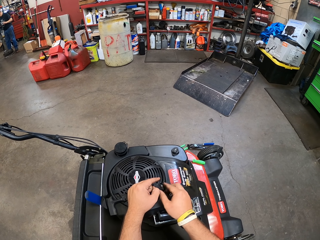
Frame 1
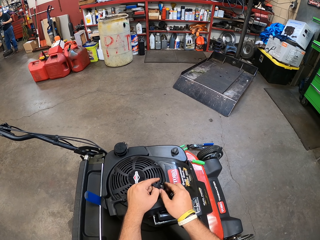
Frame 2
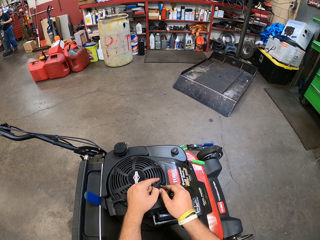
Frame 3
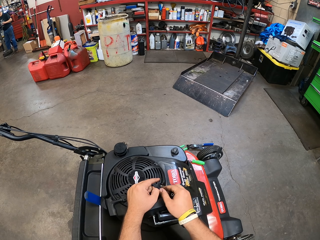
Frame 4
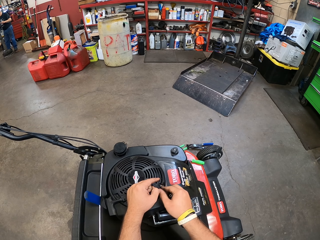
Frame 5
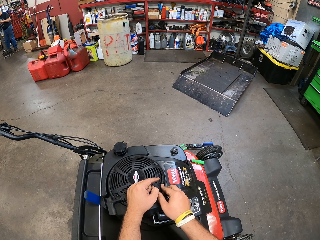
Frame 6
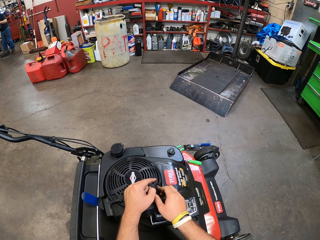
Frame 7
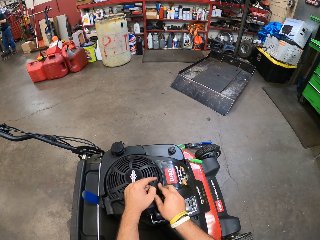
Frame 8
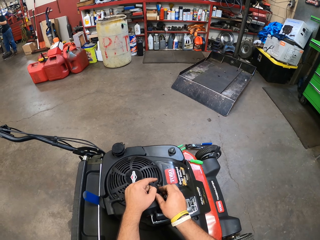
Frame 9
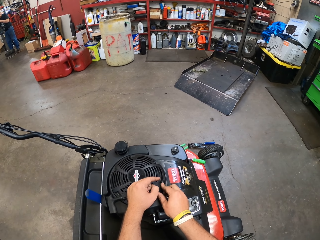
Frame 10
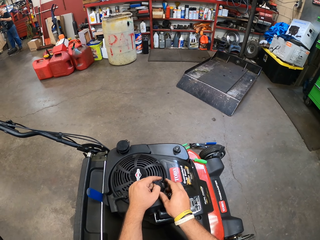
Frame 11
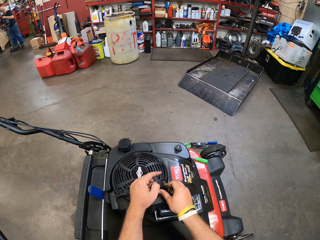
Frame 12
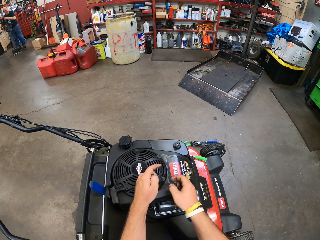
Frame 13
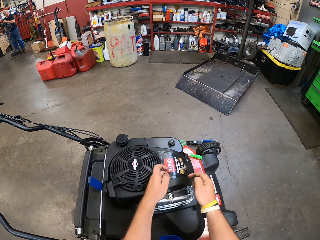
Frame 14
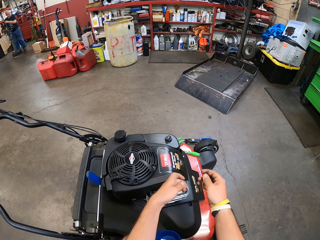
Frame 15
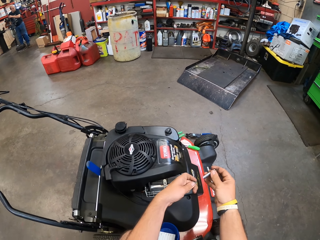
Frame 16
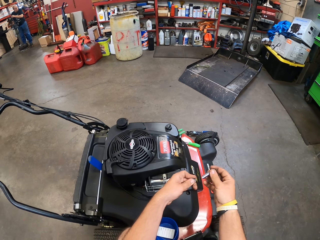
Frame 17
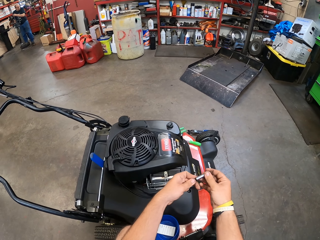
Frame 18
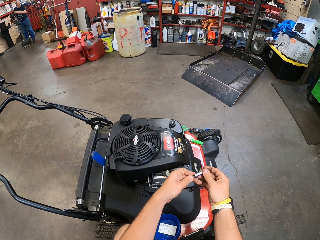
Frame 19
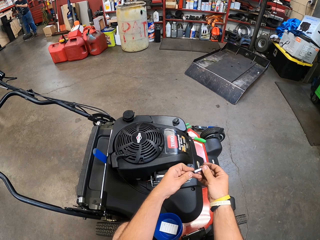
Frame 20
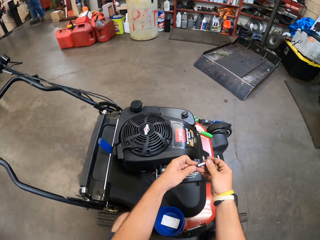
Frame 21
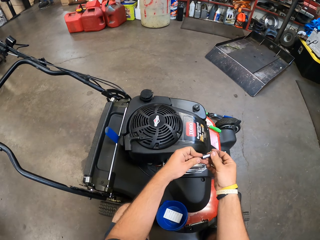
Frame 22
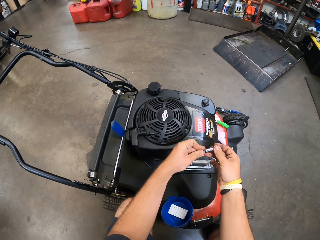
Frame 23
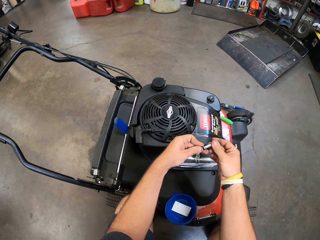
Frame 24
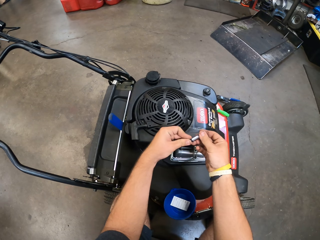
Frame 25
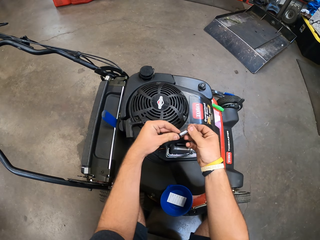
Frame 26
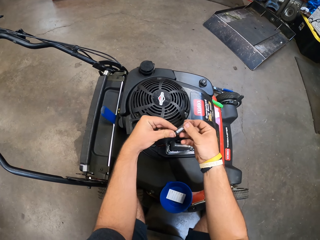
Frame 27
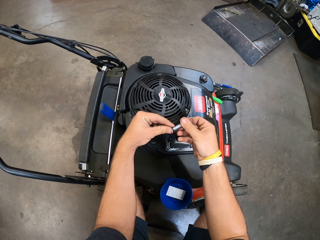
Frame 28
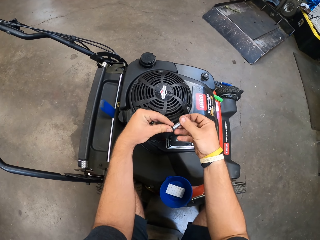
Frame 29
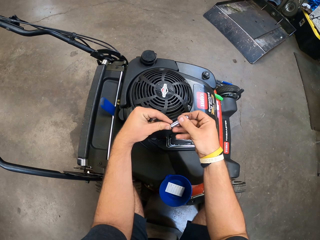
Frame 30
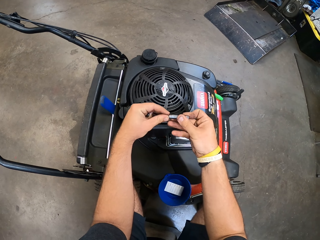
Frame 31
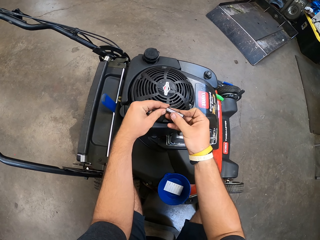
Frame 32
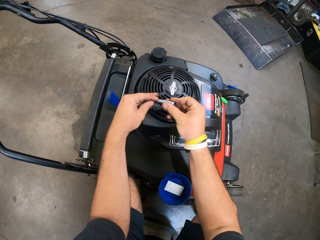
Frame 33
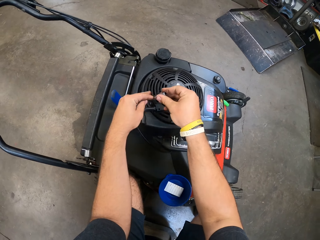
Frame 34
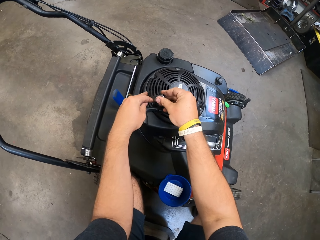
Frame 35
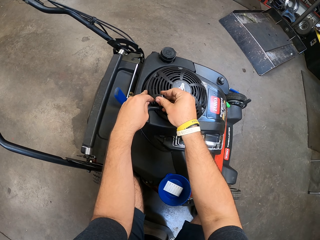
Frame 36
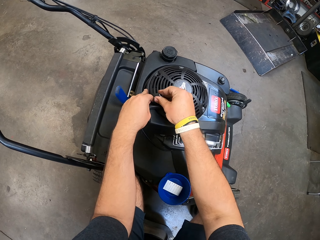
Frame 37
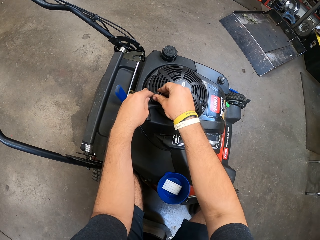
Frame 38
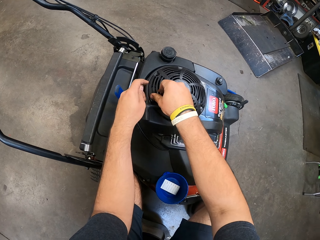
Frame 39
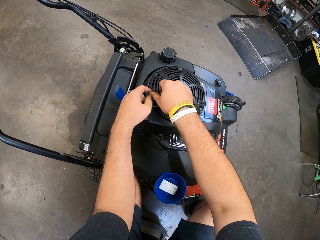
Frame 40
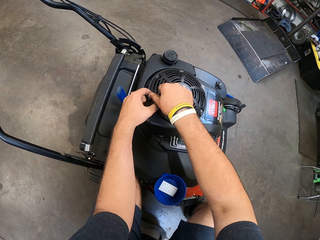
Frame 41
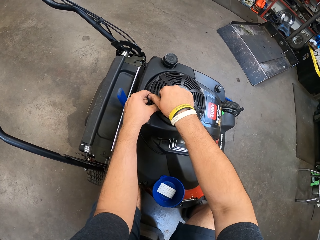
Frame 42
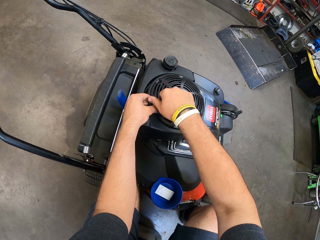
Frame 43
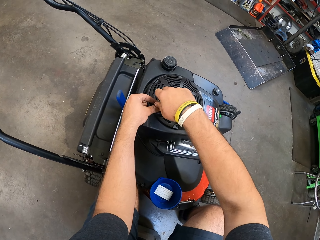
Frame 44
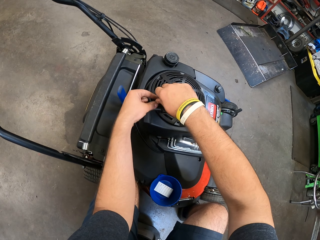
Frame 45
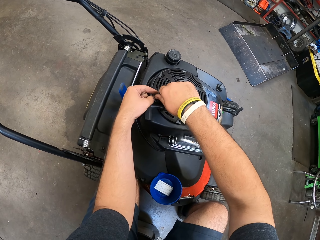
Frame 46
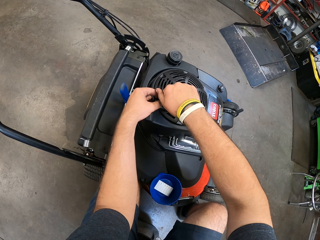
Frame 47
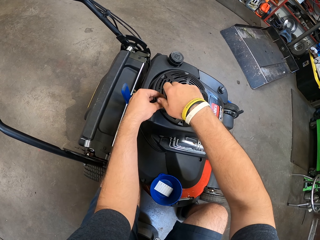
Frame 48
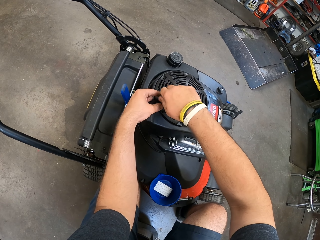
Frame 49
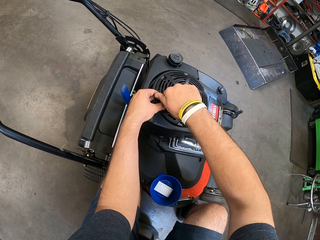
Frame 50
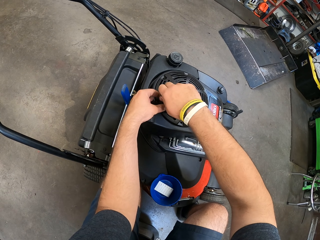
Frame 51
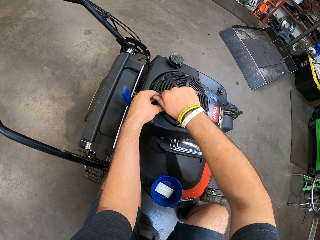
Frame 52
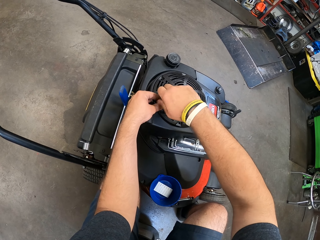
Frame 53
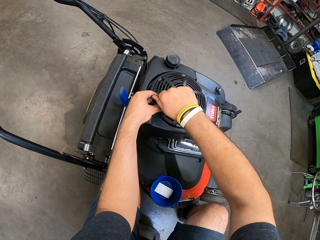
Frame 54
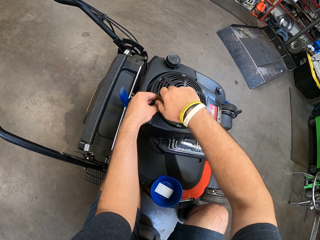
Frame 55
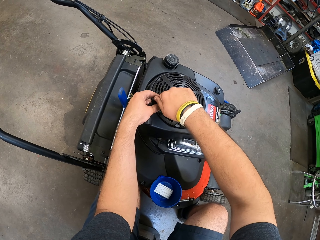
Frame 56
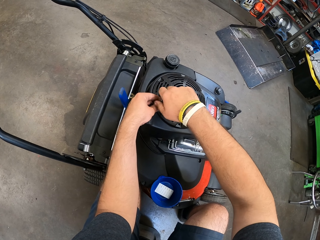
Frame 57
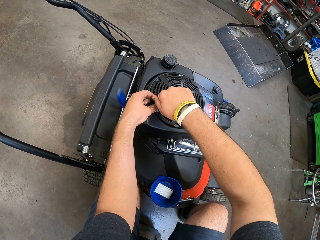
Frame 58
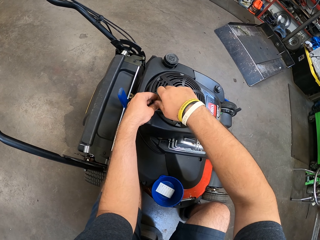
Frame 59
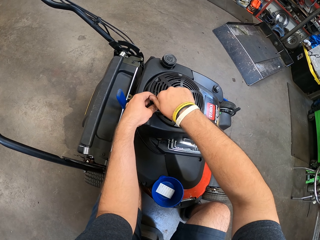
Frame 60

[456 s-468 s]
The camera wearer fixes the nuts together. They fix the nut into the engine.

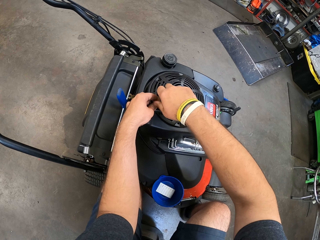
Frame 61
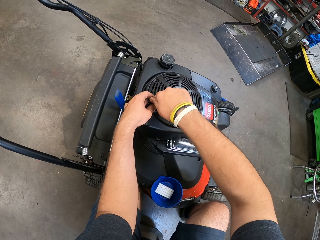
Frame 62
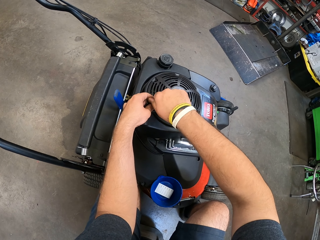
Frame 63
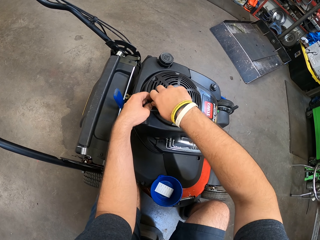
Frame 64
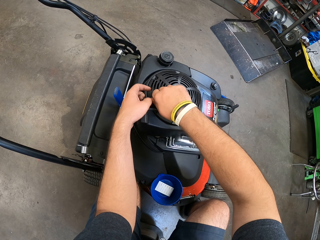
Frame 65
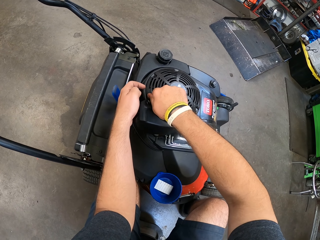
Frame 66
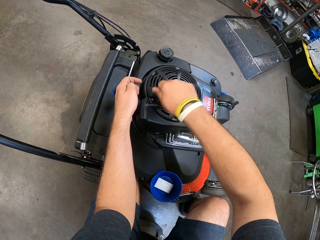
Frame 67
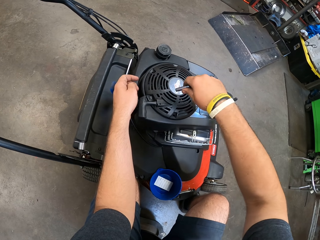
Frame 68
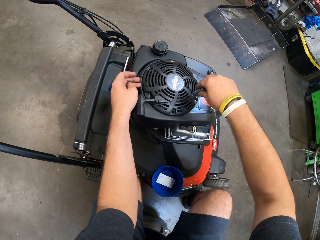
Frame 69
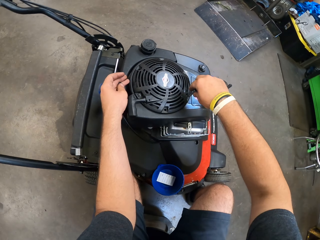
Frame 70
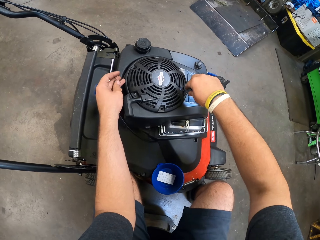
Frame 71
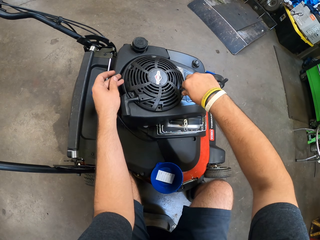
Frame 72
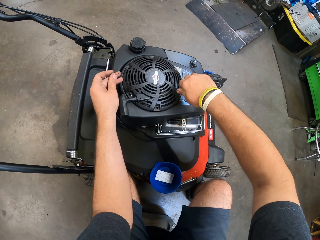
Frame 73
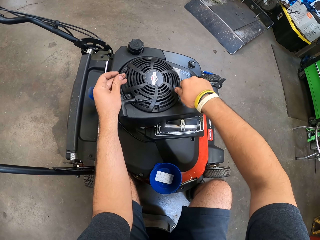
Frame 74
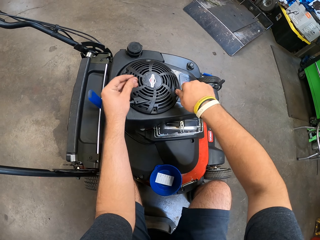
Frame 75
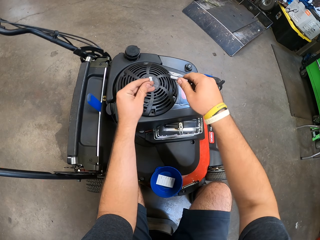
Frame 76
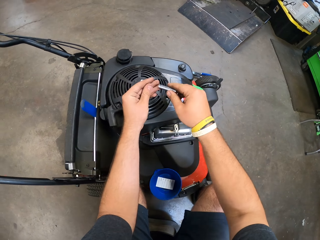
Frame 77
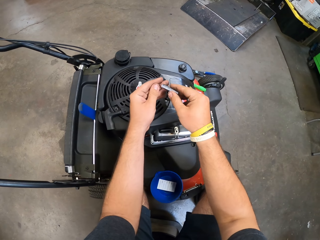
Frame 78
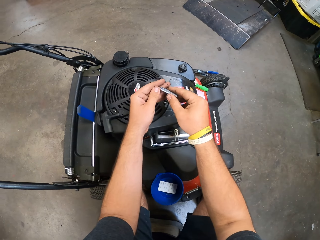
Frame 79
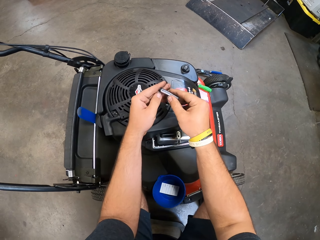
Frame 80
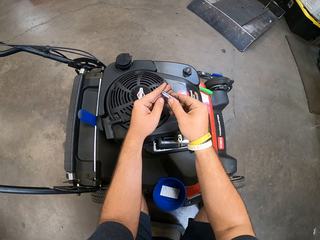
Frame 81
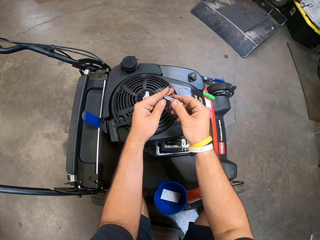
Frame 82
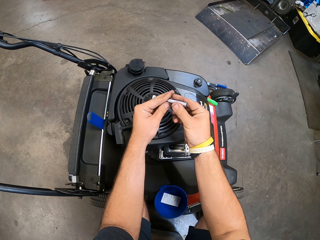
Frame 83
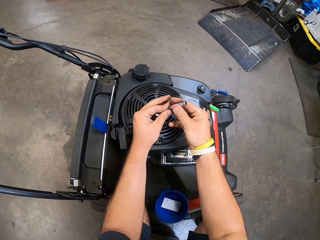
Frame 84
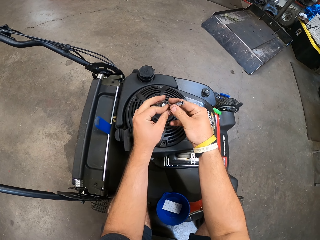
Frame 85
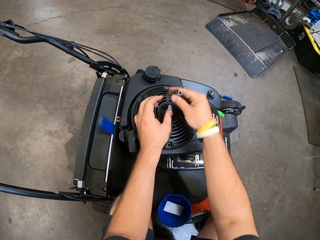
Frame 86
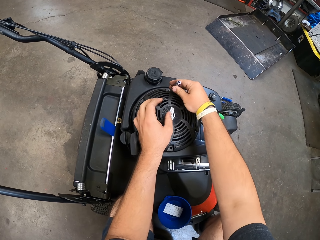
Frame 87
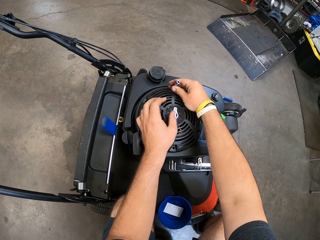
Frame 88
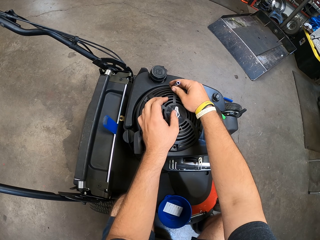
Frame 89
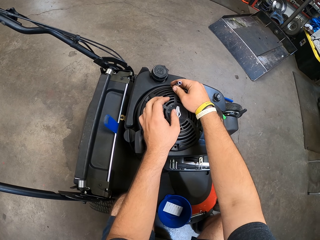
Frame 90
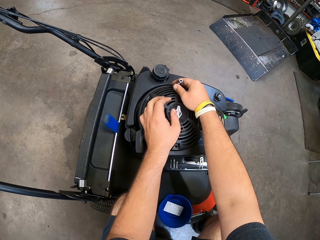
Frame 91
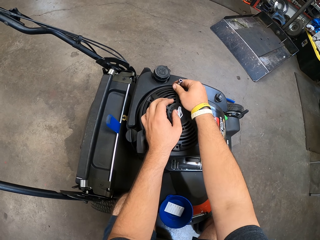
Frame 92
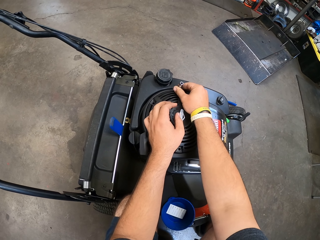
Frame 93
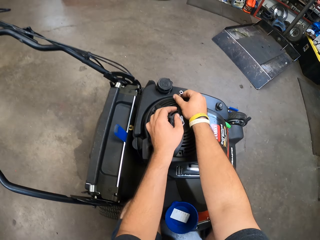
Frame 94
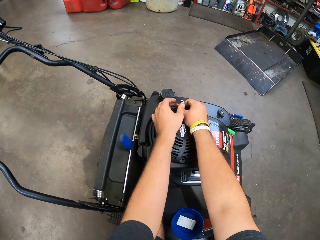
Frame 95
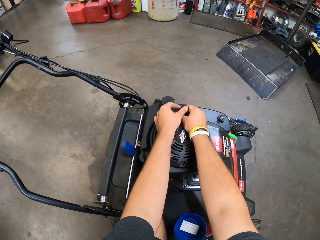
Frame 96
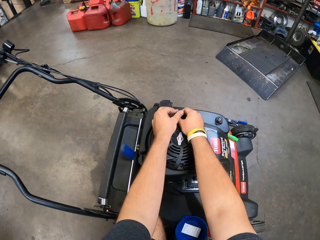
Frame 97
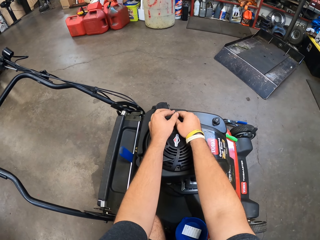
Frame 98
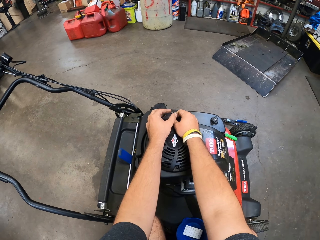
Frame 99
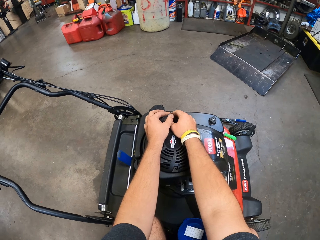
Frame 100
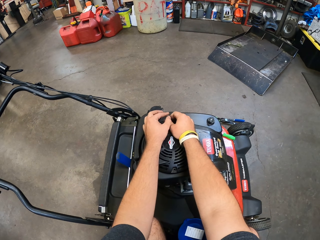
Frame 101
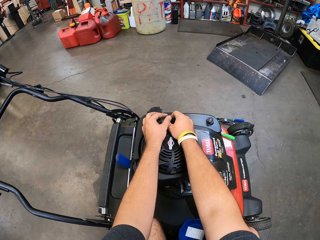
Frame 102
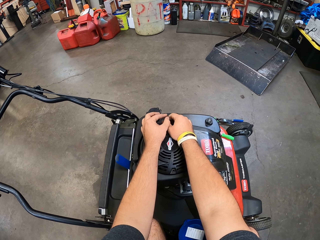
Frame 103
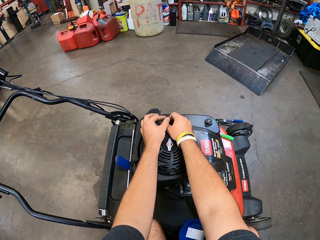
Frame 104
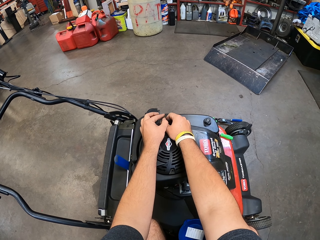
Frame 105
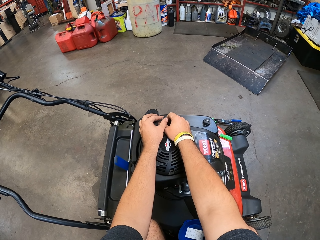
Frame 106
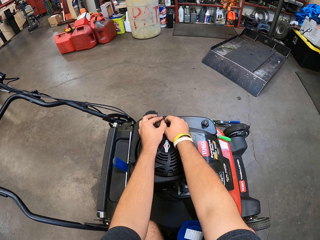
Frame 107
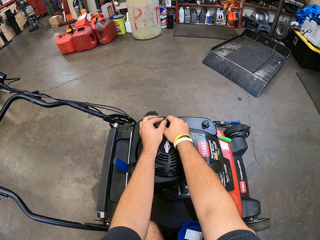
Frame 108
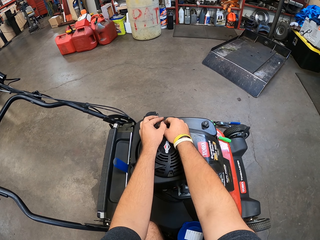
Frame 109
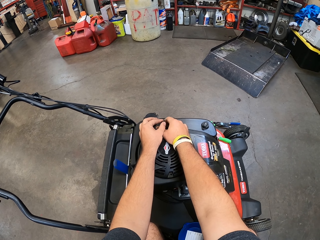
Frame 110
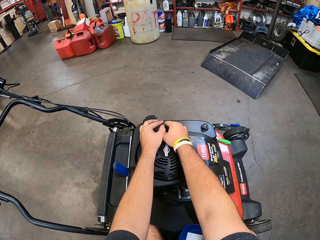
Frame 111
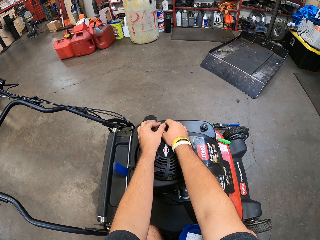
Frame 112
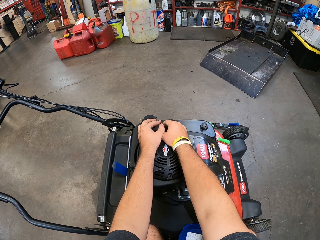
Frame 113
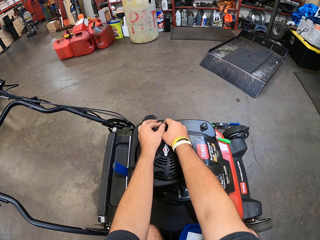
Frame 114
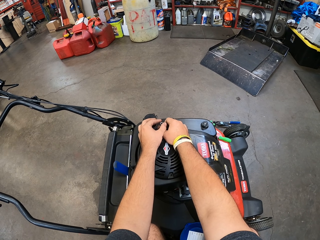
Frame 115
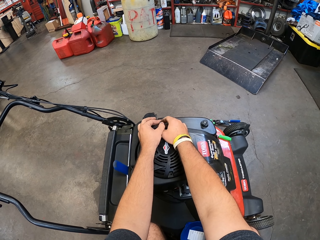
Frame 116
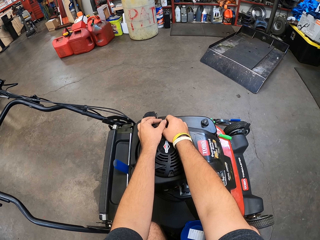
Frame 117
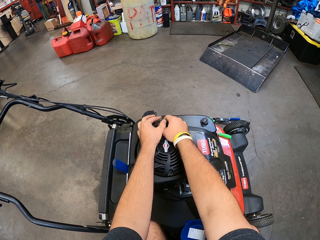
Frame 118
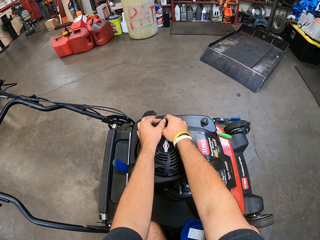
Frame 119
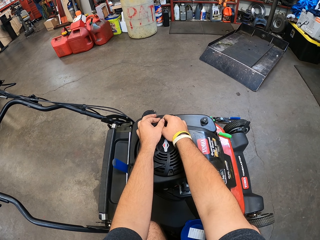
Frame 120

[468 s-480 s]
The camera wearer fixes the nuts together. They fix the nut into the engine.
